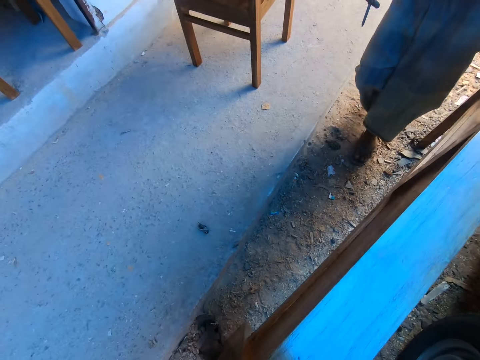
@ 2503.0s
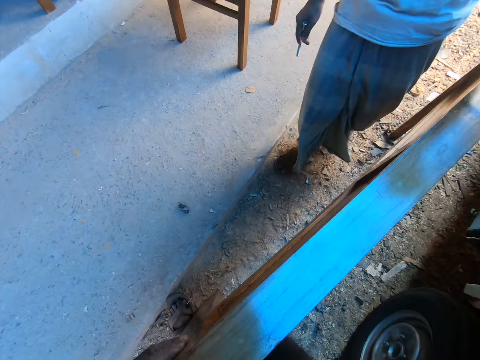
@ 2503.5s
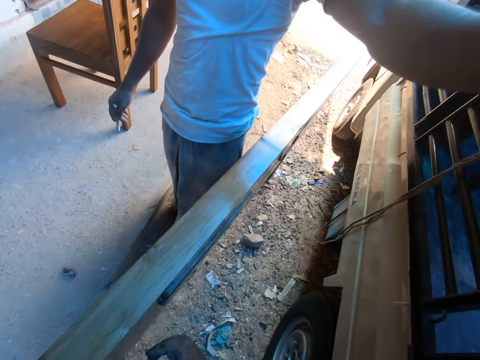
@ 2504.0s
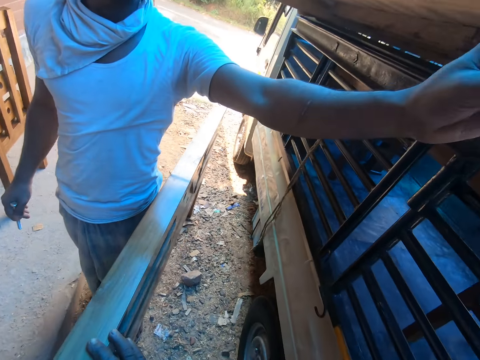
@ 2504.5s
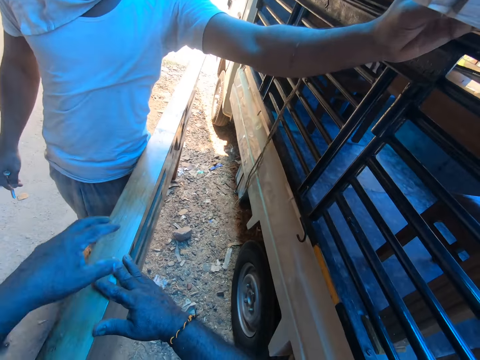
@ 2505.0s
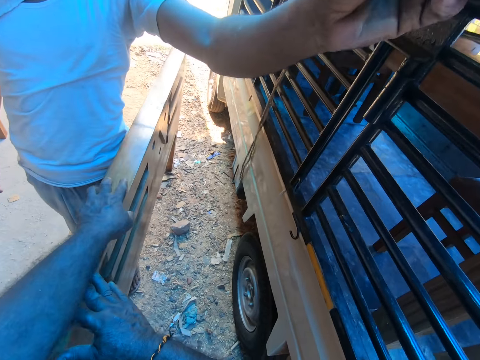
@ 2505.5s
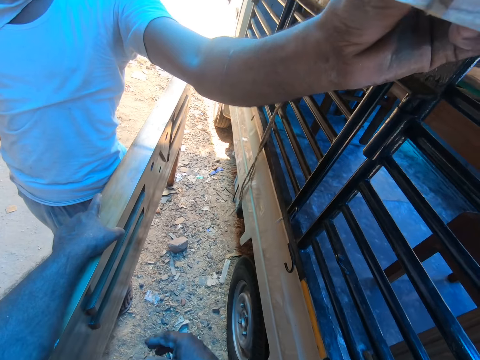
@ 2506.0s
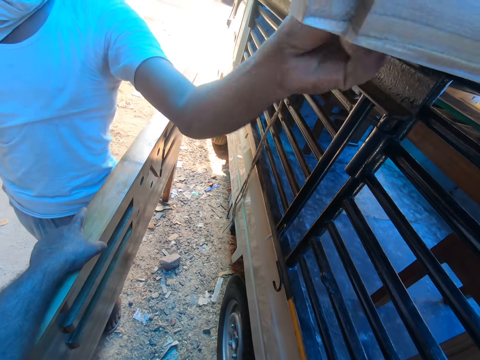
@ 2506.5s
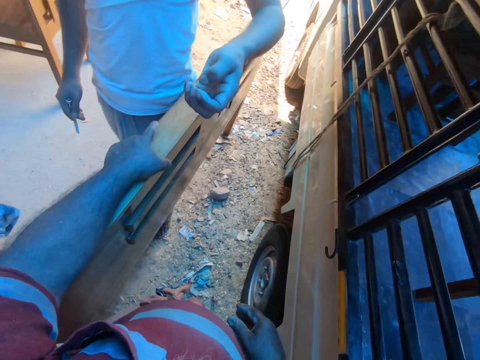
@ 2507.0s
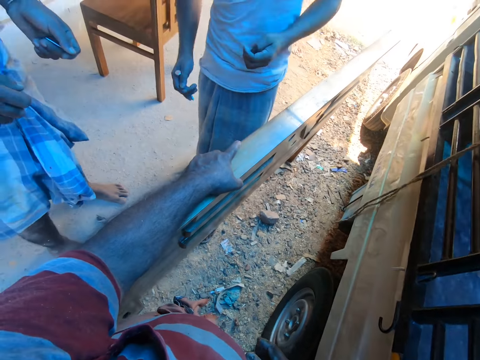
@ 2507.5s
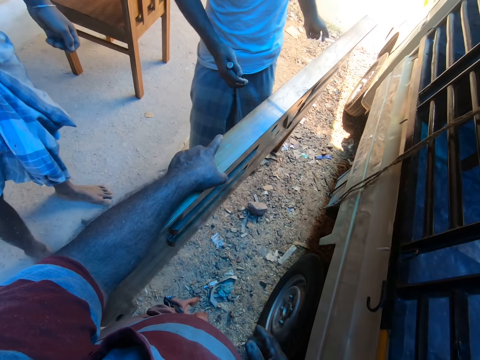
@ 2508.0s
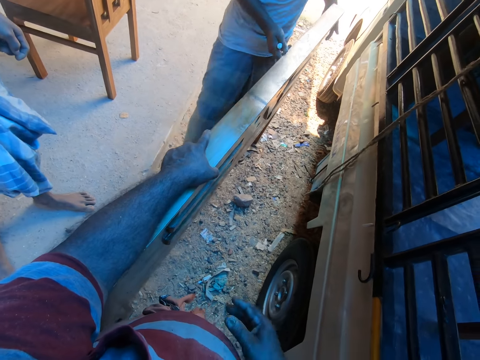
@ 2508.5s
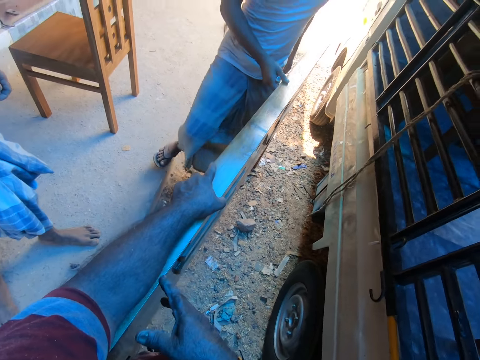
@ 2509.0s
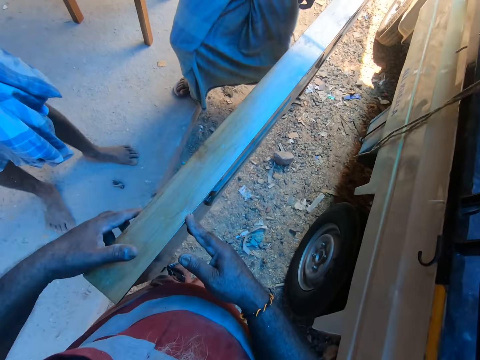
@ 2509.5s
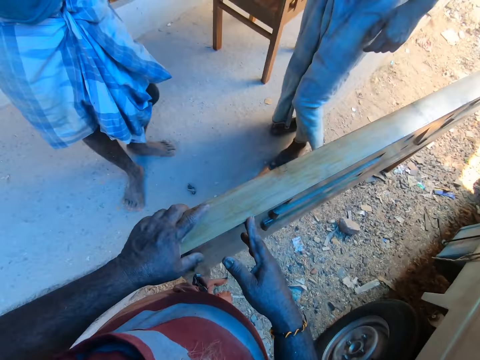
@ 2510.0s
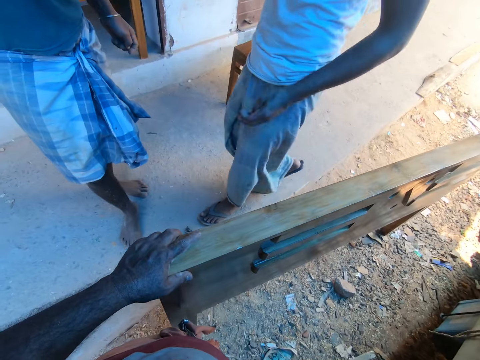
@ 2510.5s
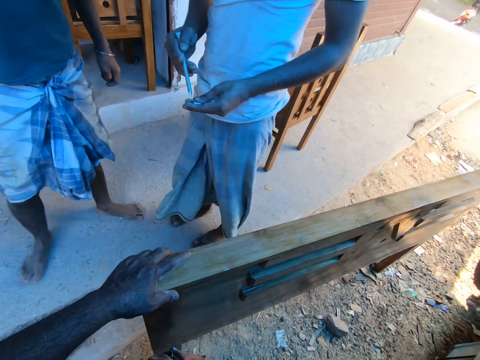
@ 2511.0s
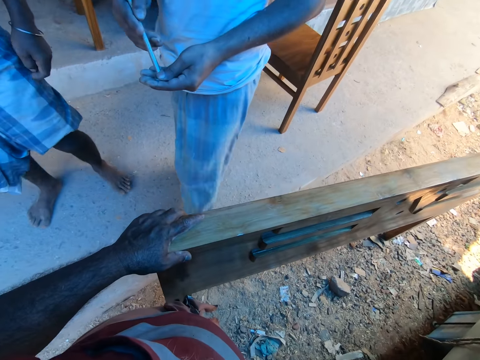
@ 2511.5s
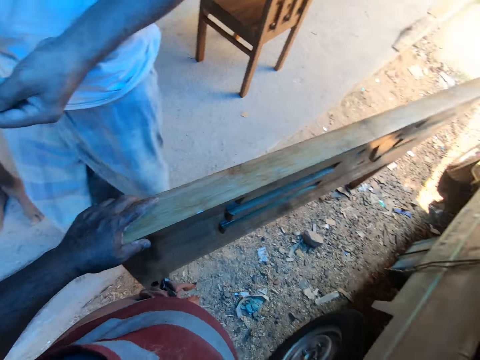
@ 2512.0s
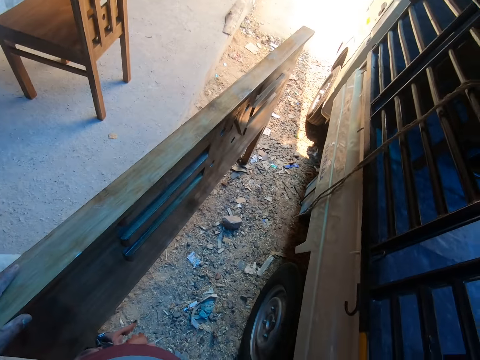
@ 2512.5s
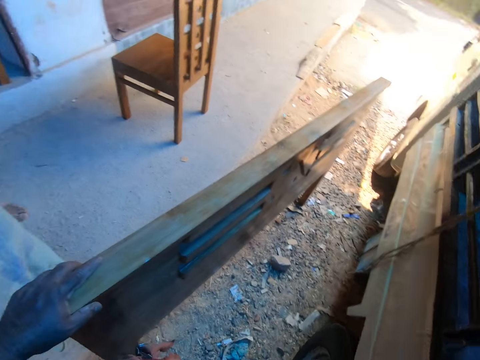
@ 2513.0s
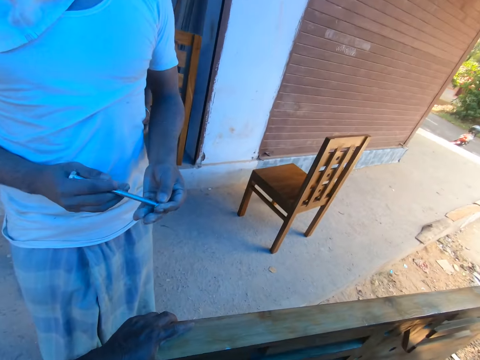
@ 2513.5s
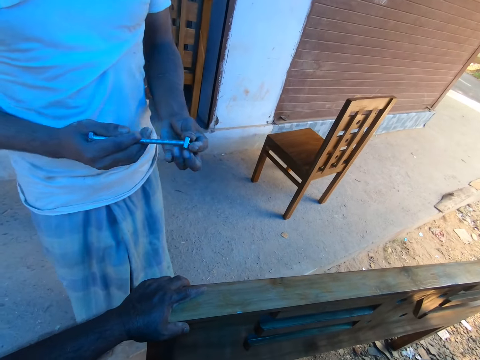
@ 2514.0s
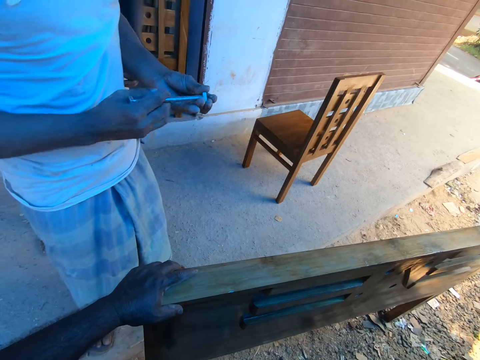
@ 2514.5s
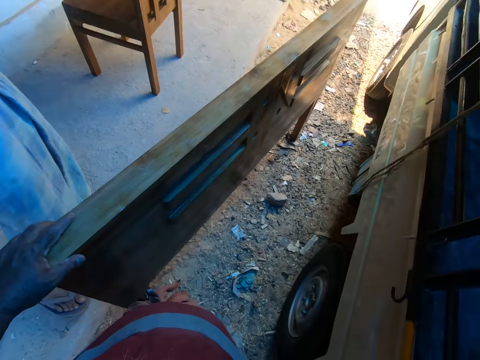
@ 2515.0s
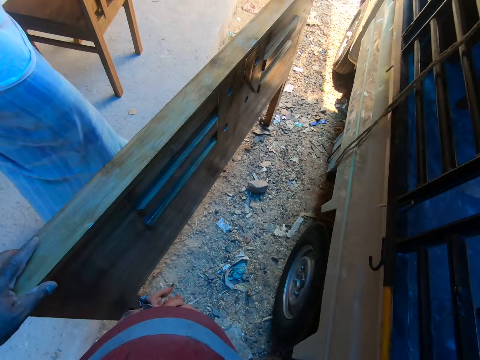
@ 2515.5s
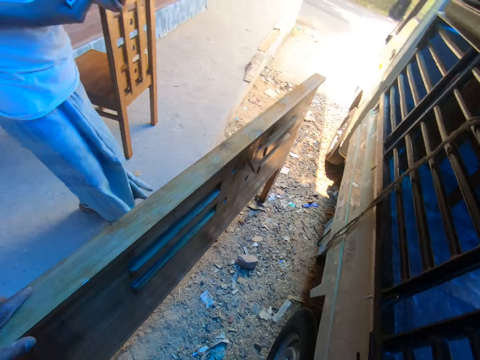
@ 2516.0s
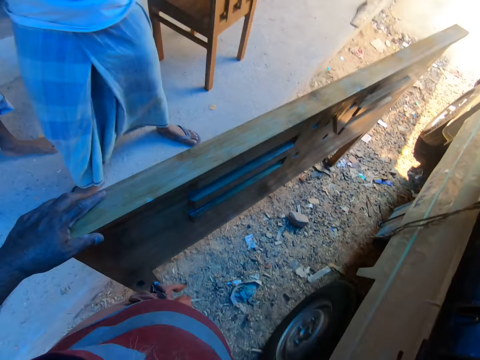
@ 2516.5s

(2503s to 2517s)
The man touches the bed with his left hand. The camera wearer holds the foot board on the ground with his left hand. Another man converses with the first man. The first man inserts a screw into a nut with his right hand.

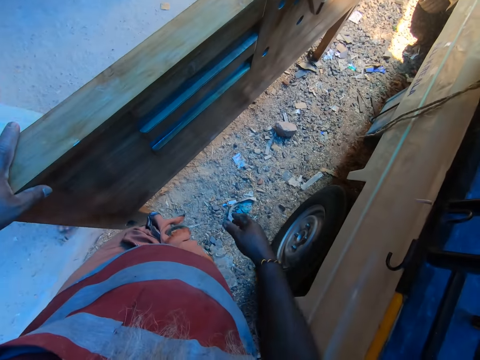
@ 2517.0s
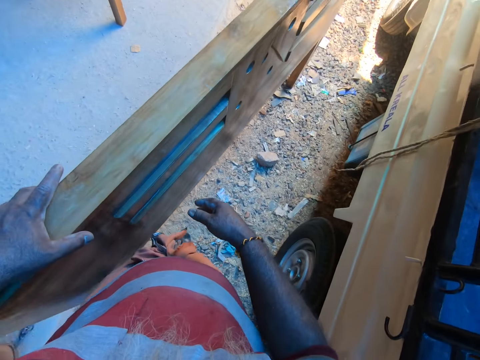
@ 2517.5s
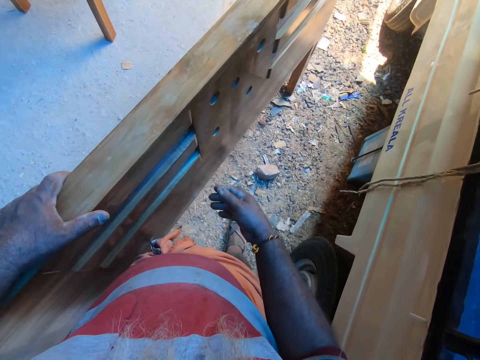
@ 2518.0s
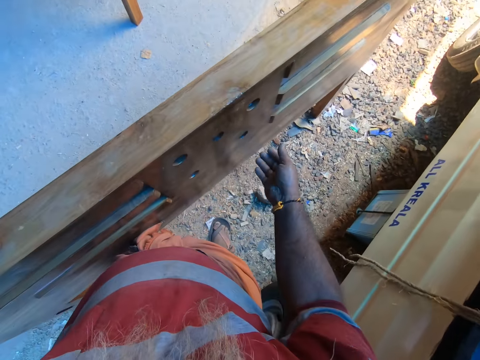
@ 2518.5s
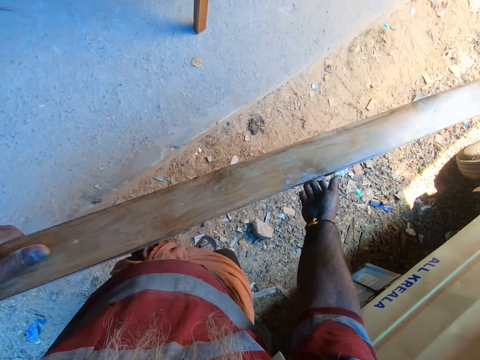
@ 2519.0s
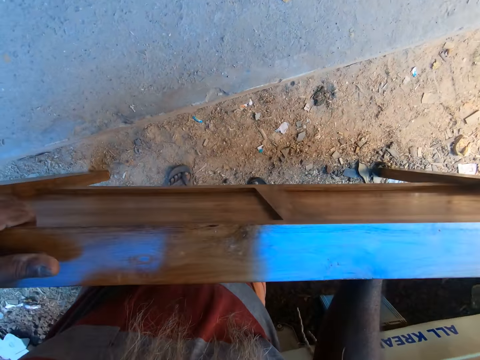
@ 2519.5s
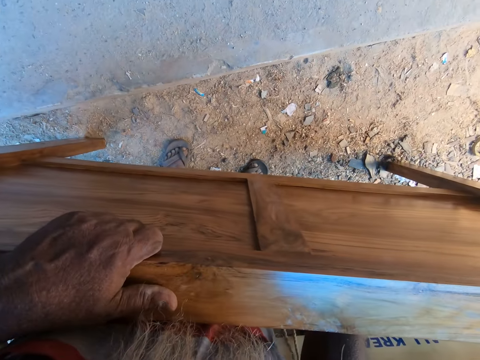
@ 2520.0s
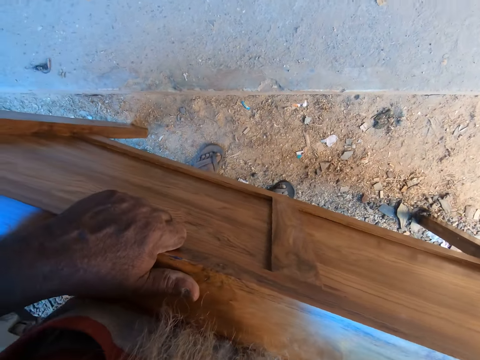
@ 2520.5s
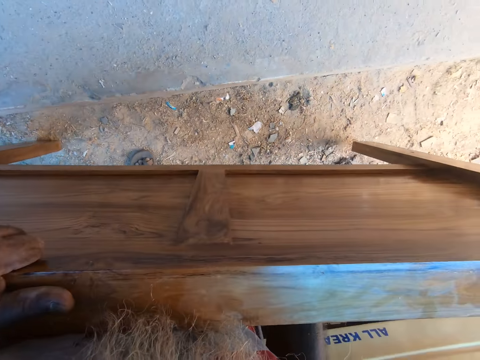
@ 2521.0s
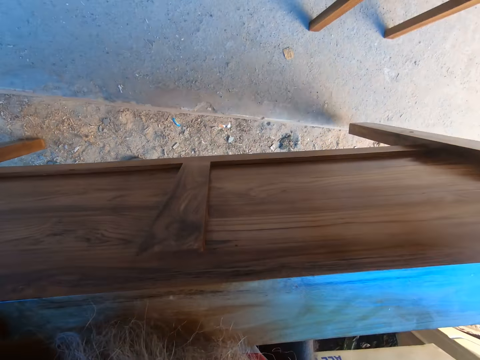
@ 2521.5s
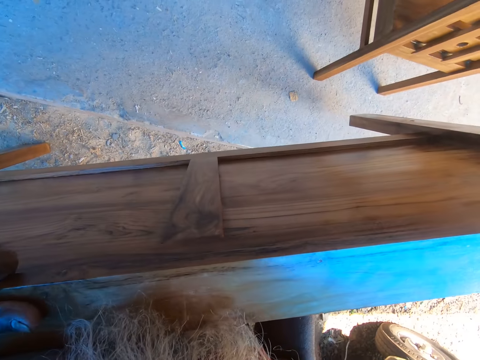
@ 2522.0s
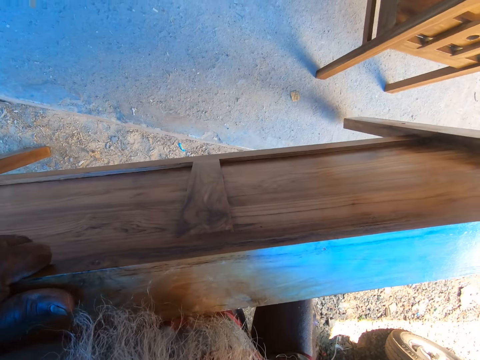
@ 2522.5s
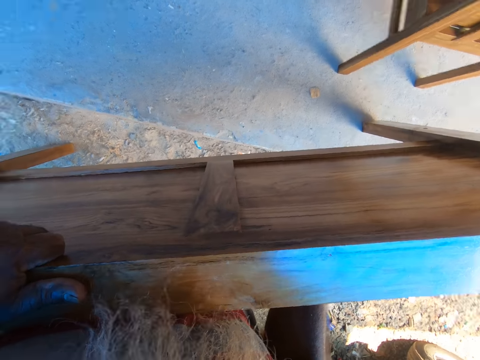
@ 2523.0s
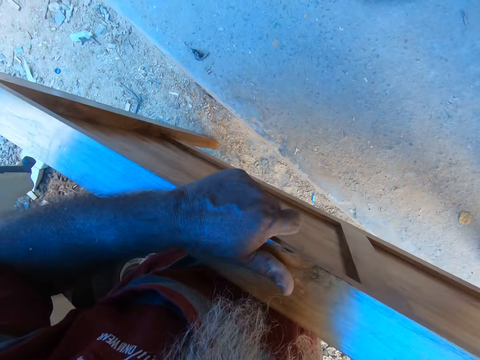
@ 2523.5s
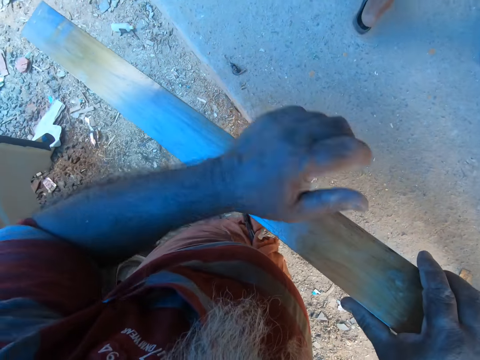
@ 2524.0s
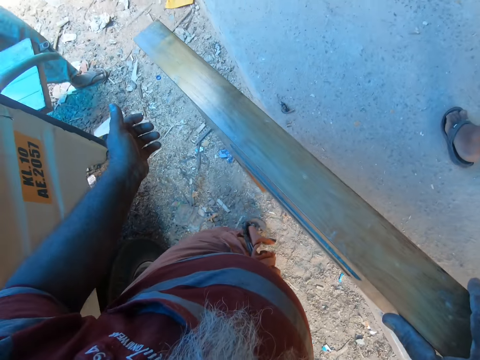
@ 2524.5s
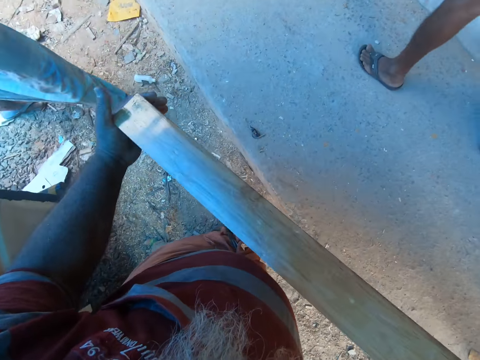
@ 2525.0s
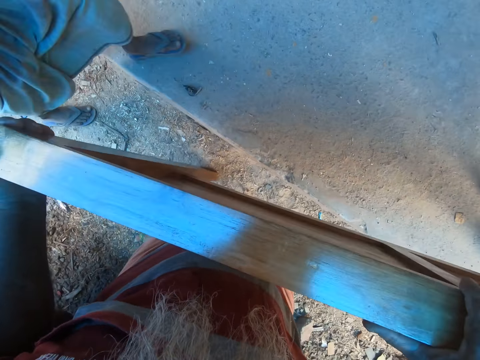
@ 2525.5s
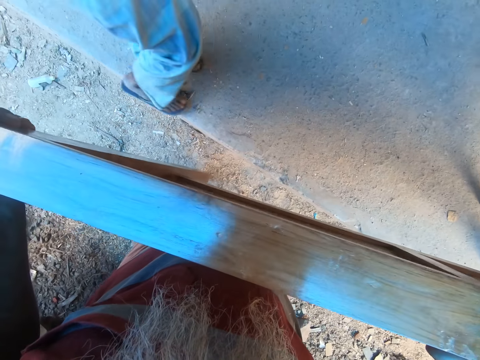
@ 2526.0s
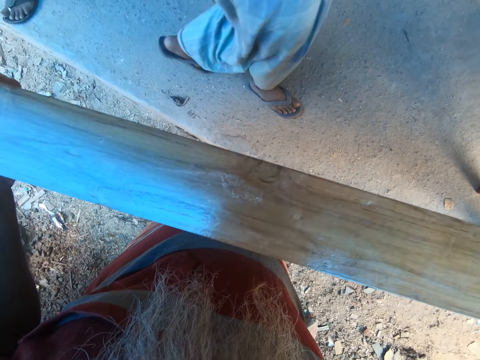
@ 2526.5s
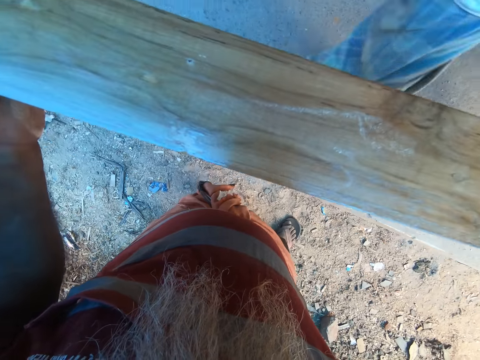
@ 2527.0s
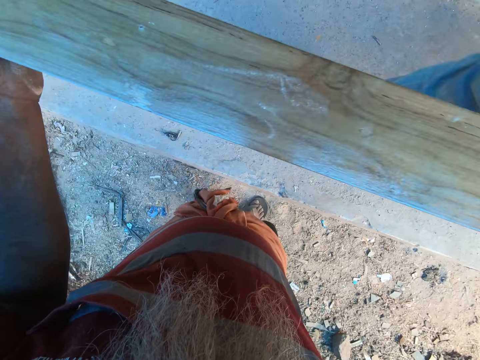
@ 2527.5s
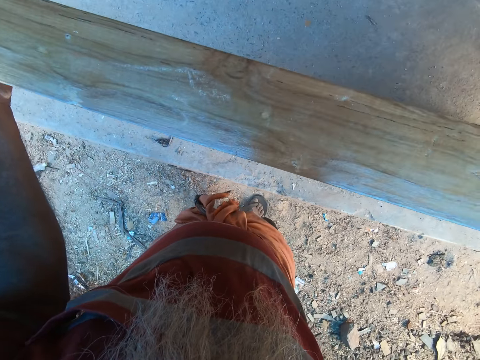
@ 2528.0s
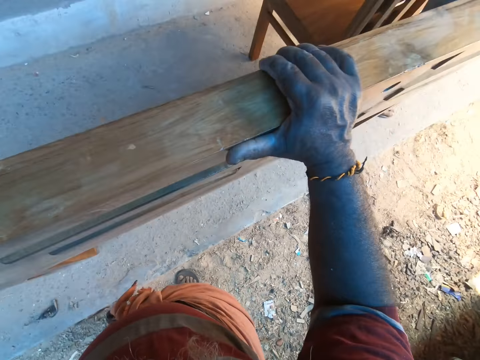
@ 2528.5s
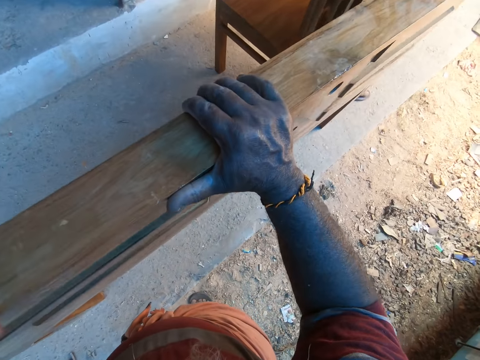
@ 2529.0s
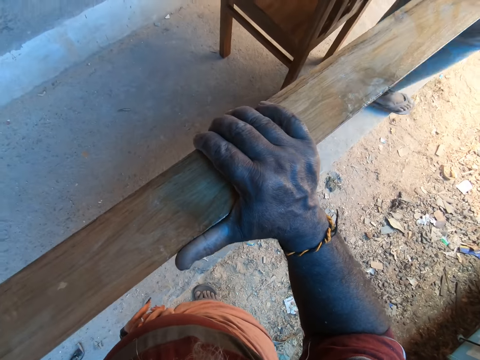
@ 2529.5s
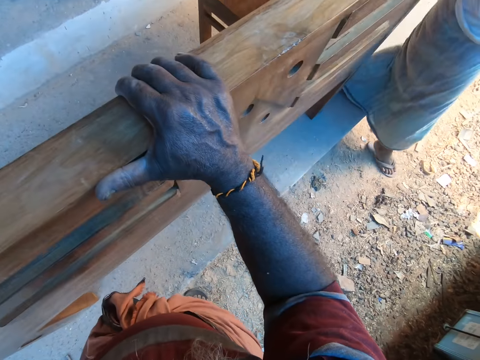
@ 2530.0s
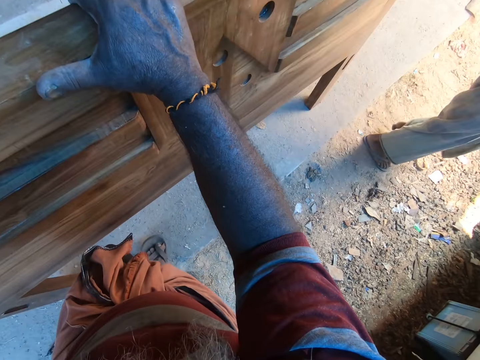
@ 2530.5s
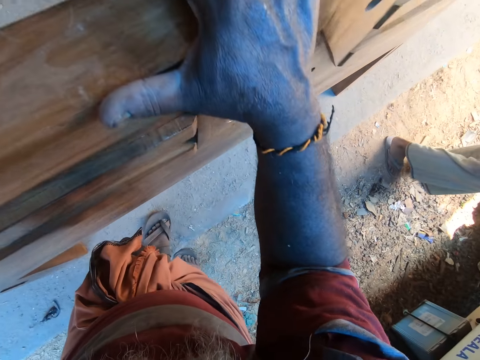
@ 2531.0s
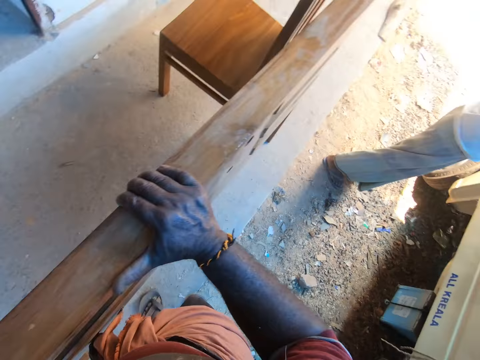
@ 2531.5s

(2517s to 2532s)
The camera wearer carries the foot board from the ground with both hands. They place the foot board on a pavement with both hands. They adjust the timber with both hands.
